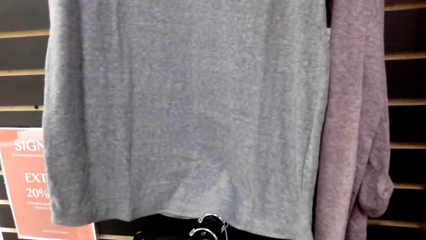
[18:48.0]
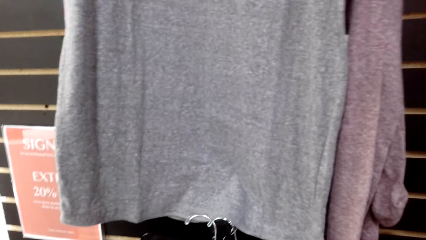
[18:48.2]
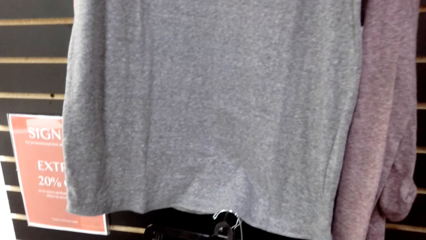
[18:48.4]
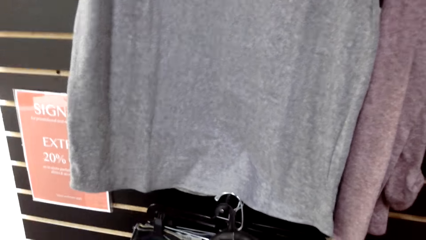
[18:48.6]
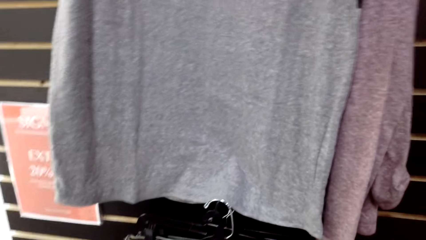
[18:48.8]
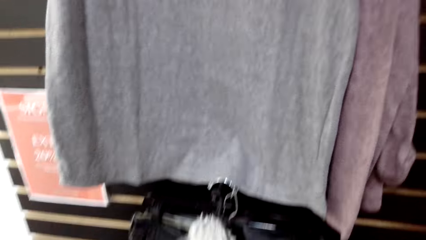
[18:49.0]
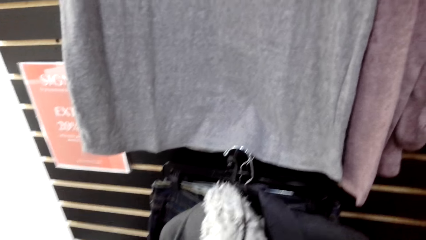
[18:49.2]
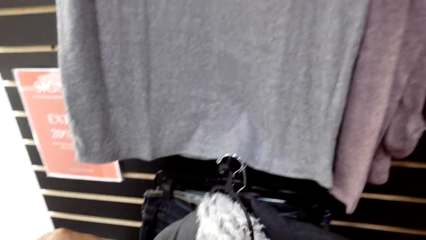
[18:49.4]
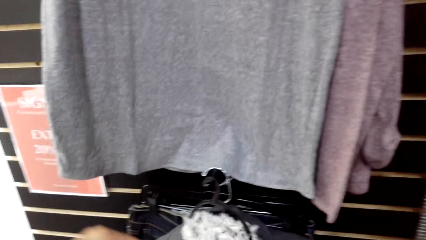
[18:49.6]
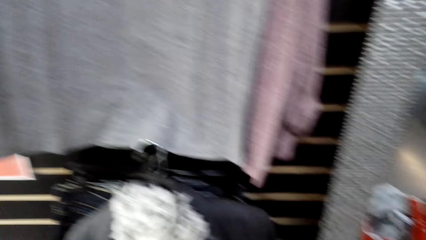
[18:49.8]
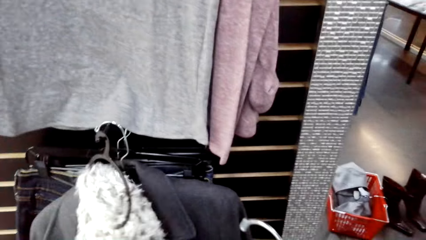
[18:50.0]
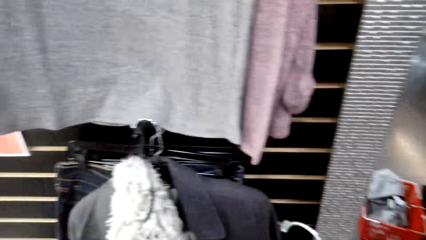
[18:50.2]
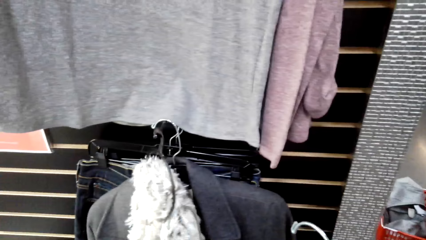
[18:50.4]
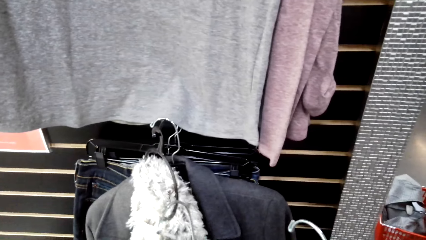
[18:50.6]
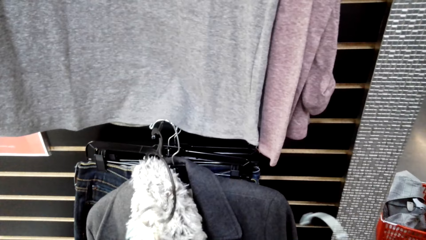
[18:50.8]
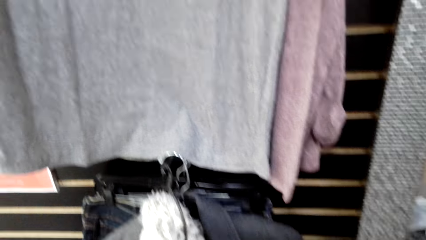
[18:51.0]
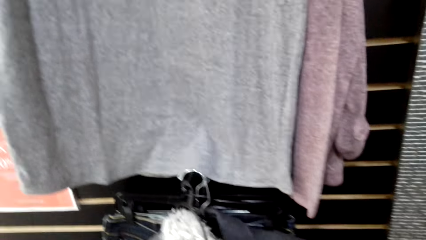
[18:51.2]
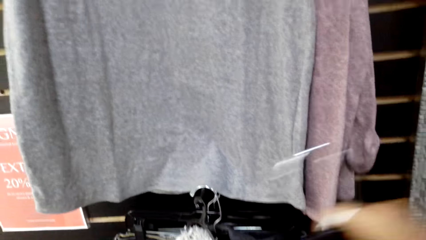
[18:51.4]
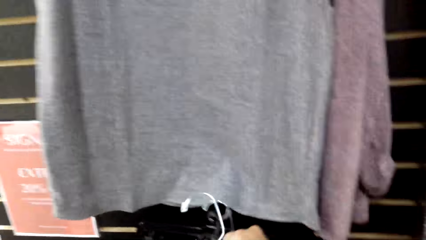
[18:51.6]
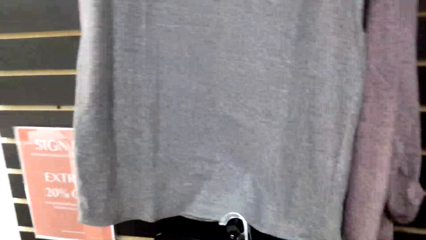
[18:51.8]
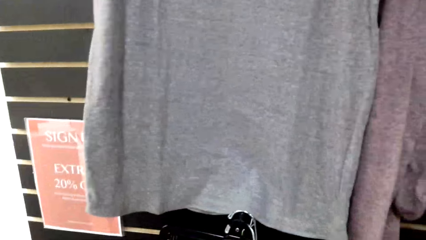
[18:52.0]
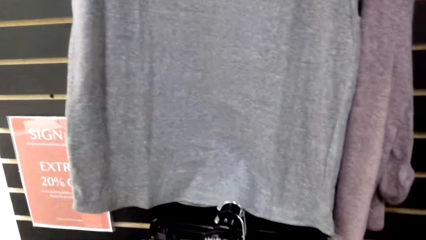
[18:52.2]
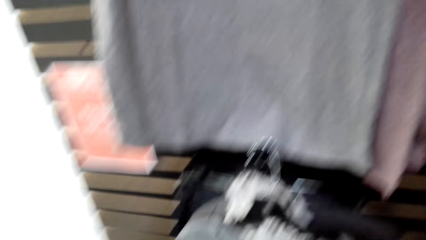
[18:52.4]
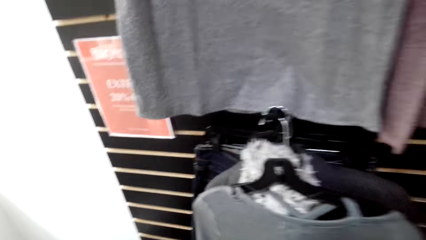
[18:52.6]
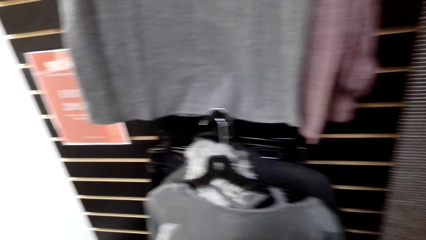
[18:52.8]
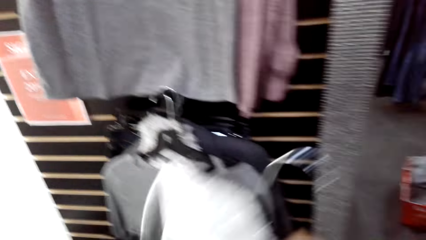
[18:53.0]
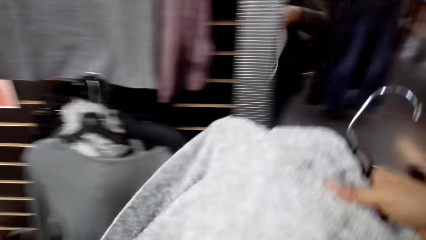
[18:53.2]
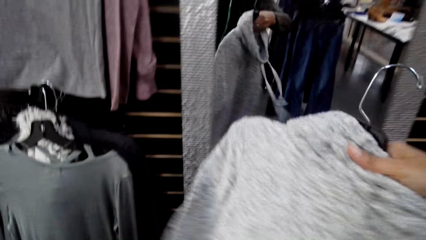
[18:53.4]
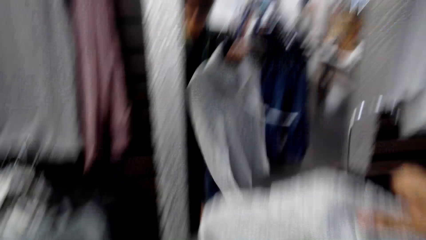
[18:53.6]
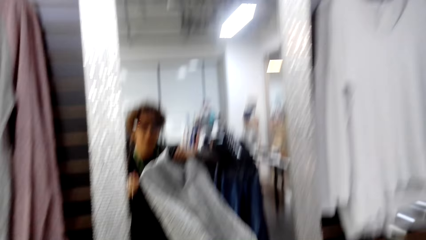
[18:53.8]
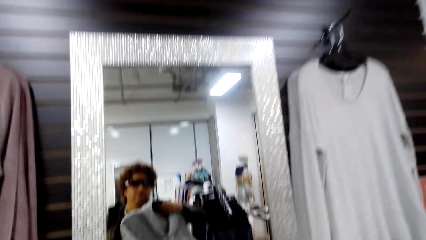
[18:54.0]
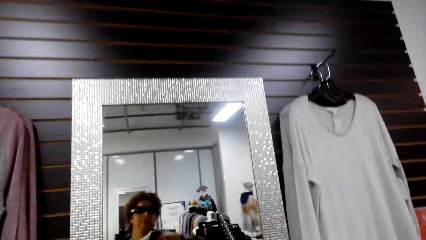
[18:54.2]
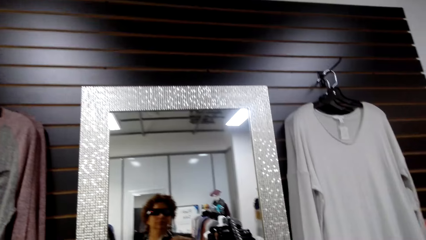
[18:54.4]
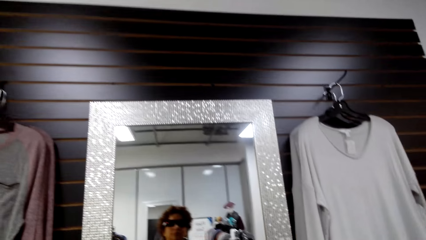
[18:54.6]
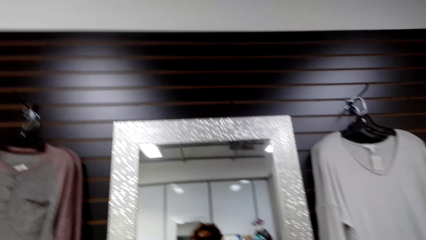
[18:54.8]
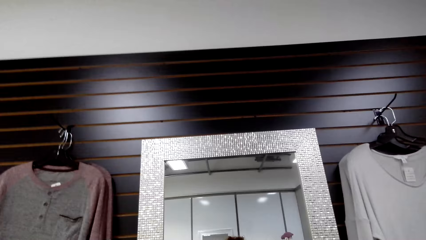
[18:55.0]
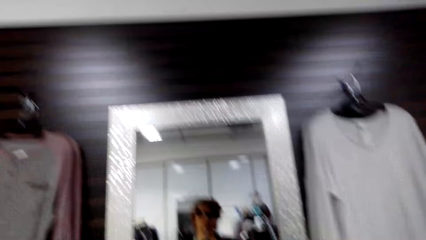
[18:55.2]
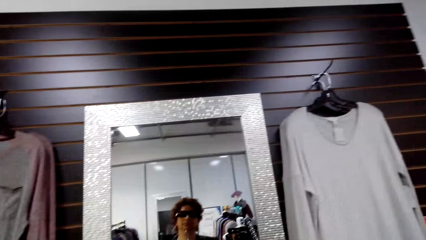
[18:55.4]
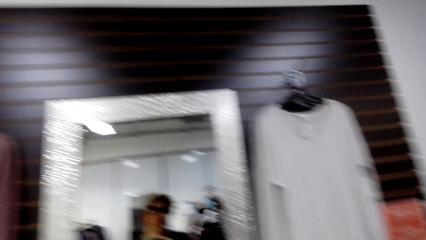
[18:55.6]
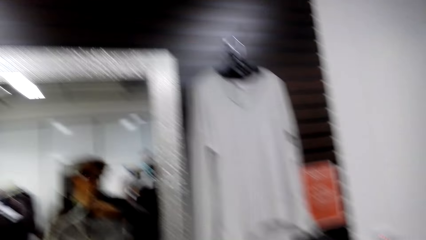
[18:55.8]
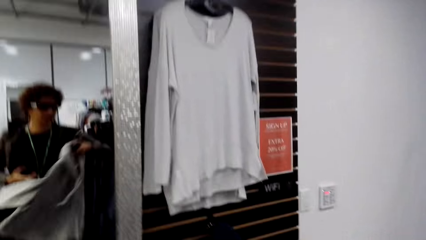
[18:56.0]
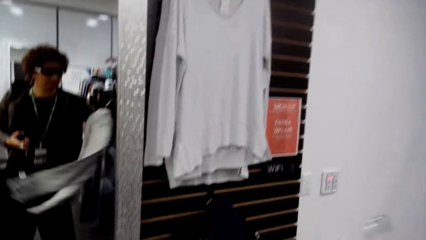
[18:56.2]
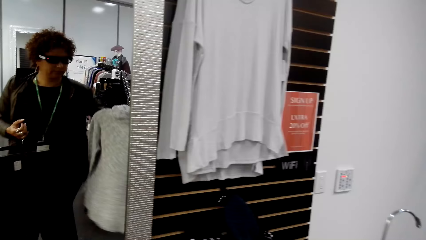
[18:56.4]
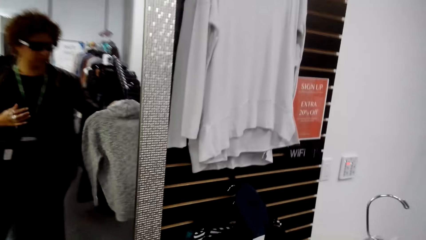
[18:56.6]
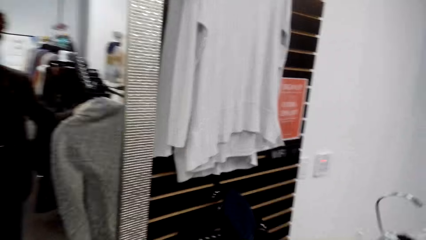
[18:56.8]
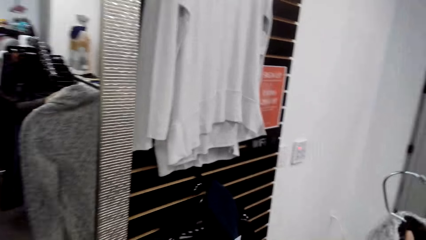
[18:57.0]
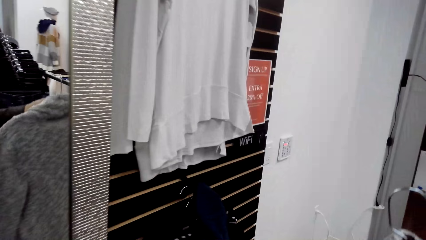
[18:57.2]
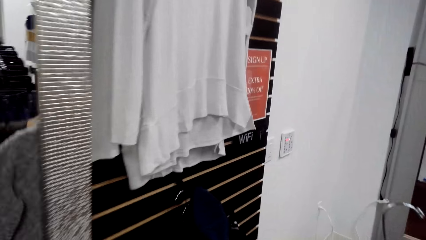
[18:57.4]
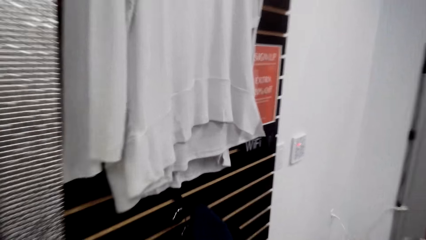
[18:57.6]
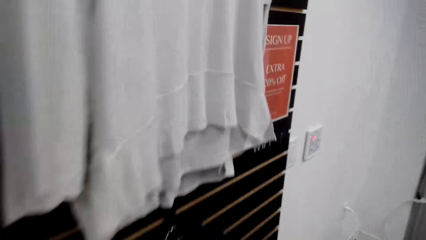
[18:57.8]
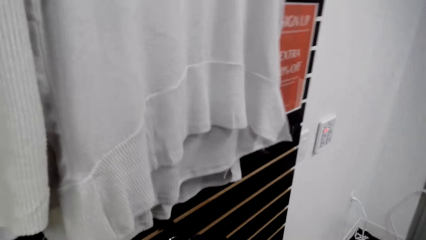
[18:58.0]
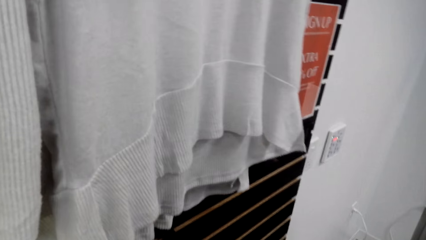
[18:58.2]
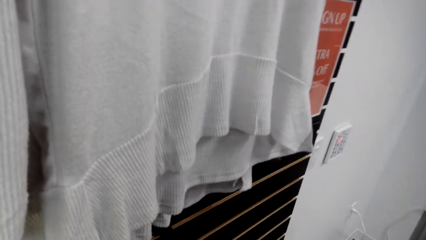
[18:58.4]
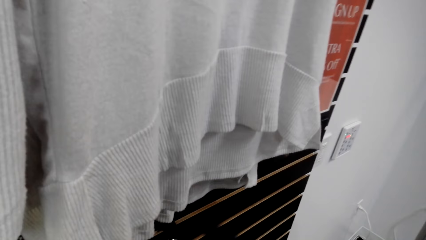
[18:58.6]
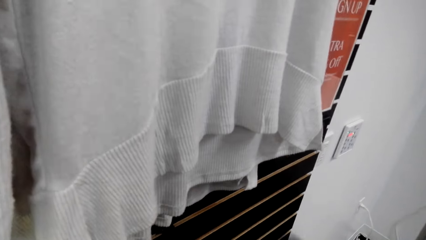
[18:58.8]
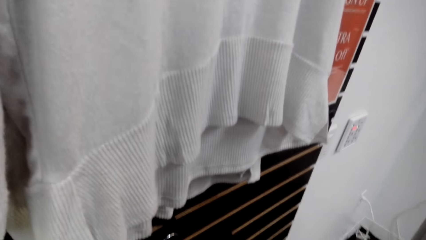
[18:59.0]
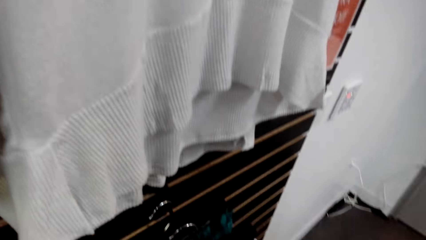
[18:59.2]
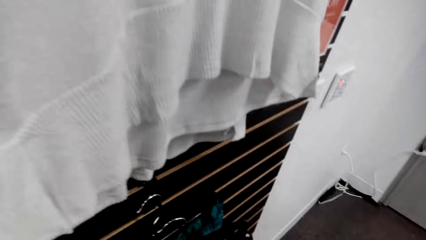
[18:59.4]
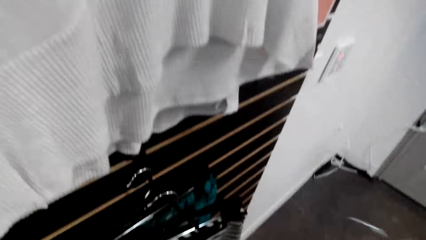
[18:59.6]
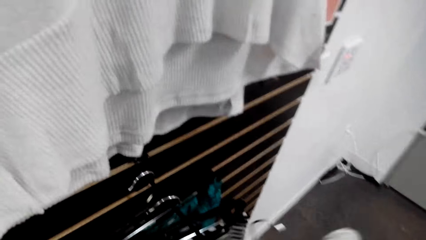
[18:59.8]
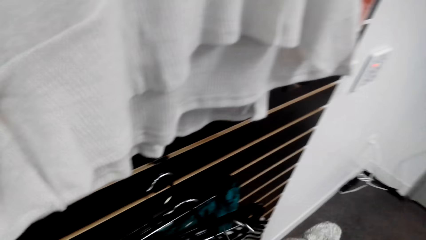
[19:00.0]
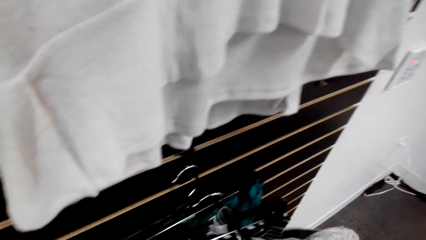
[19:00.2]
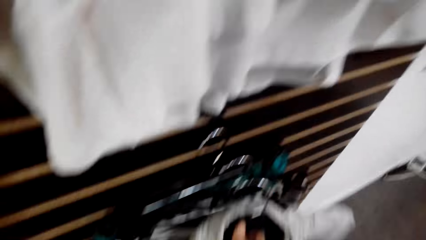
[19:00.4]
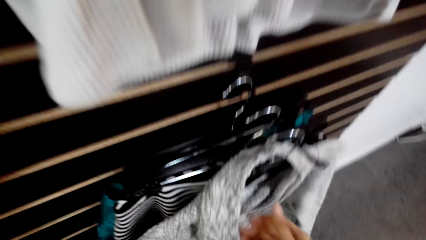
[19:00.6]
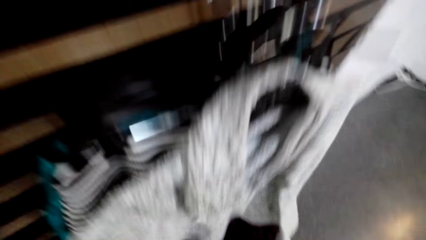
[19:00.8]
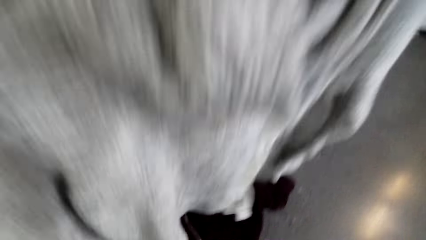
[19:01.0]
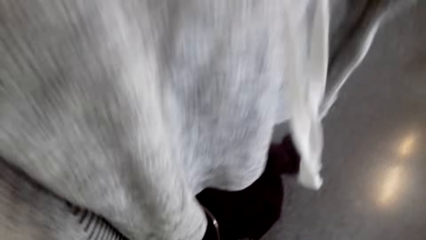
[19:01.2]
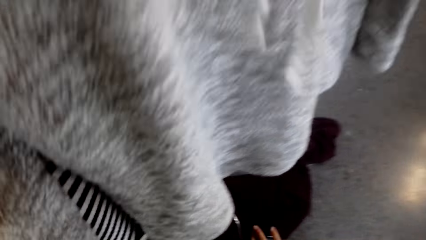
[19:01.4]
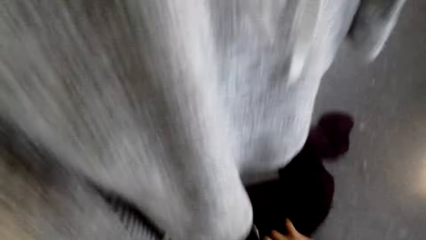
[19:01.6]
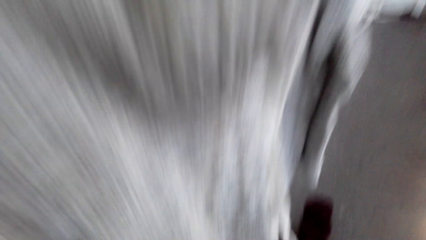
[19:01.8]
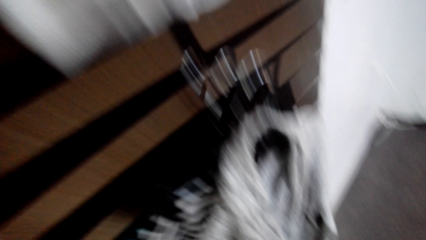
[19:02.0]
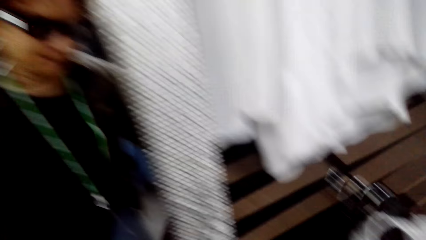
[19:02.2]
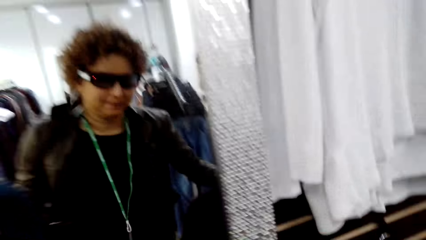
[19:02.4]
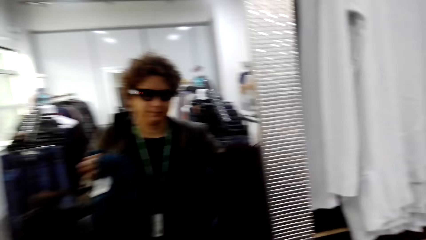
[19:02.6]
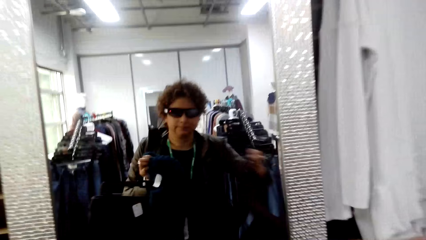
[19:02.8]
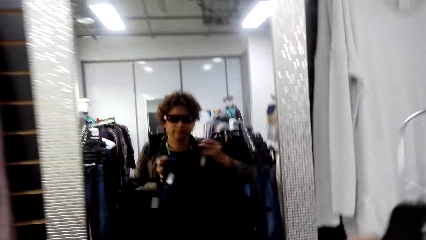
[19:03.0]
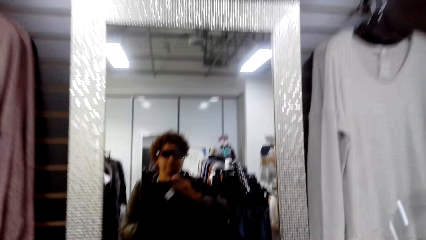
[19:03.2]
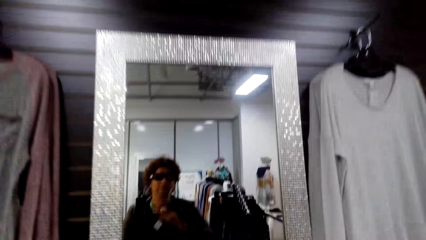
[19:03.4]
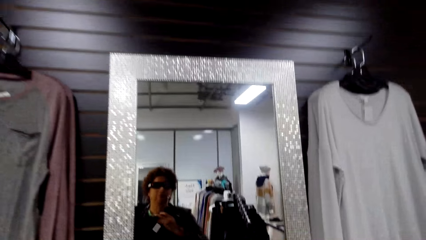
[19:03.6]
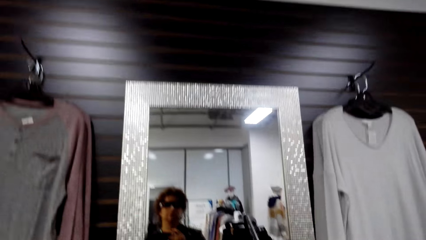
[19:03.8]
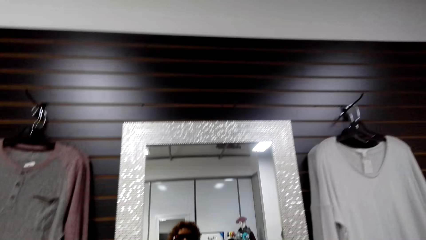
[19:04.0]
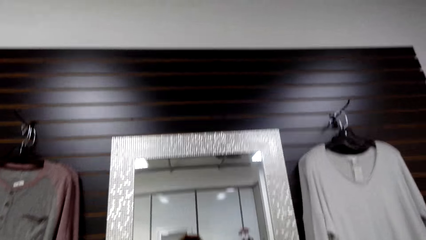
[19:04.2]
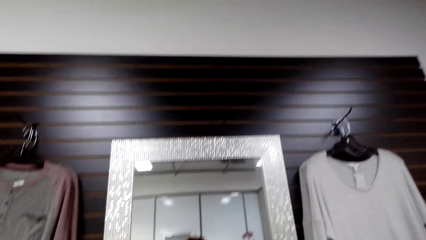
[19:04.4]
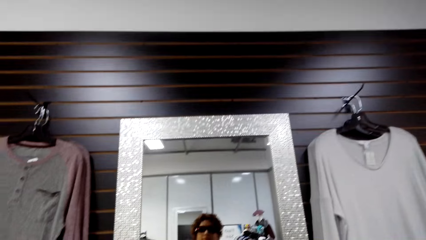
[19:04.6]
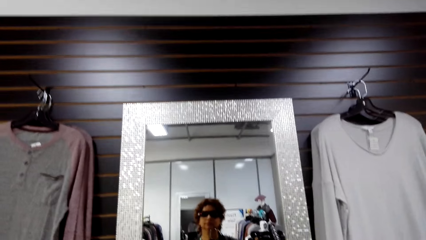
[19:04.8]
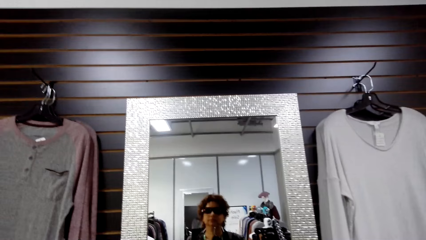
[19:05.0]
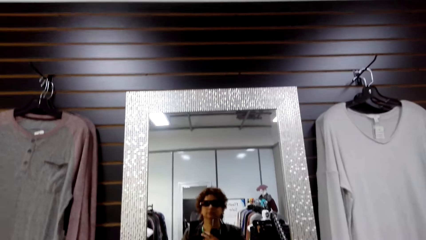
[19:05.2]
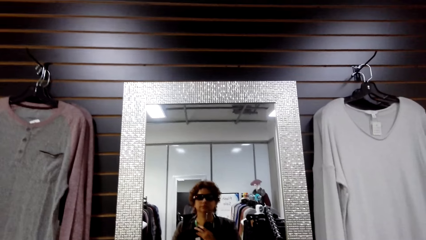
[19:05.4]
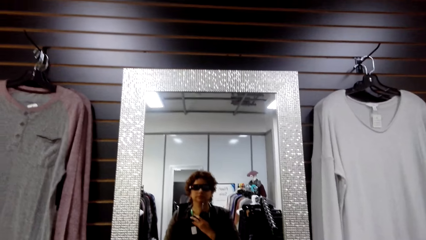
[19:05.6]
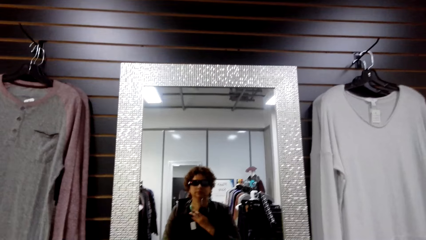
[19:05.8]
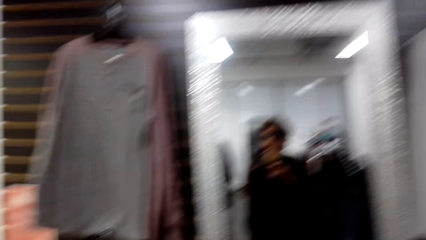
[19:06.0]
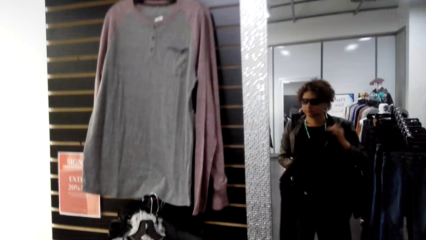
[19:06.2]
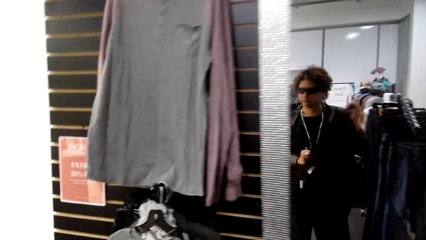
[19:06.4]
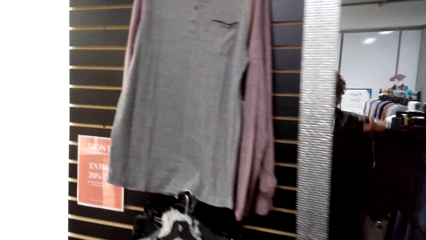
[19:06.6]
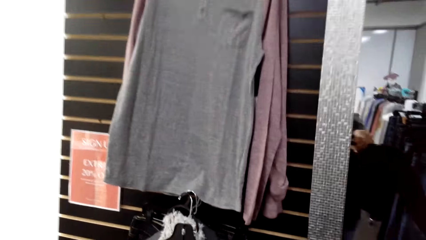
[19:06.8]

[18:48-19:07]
The camera wearer returns a cloth on the cloth line. They pick another cloth from the cloth line and look at the cloth on the mirror. They return the cloth on the cloth line. They pick another cloth from the floor and look at the cloth on the mirror.
